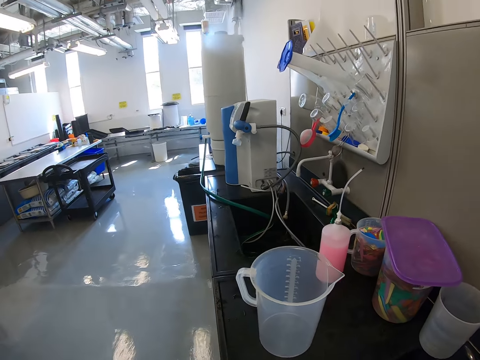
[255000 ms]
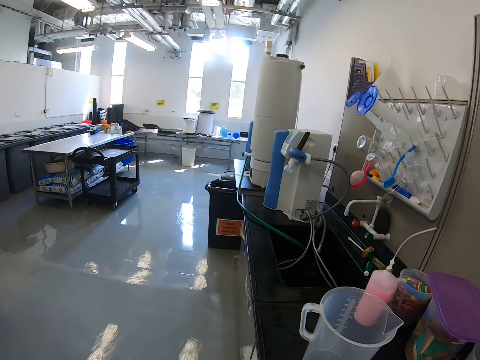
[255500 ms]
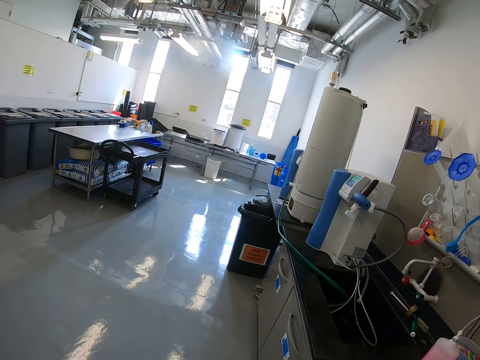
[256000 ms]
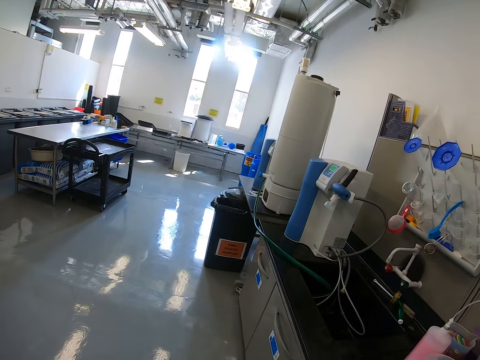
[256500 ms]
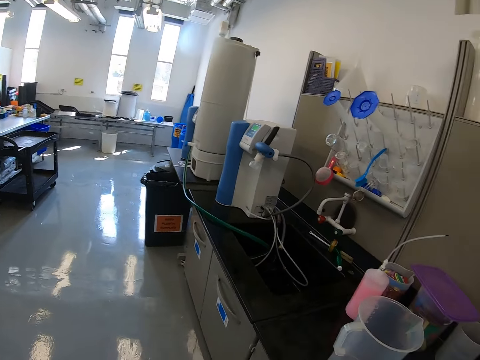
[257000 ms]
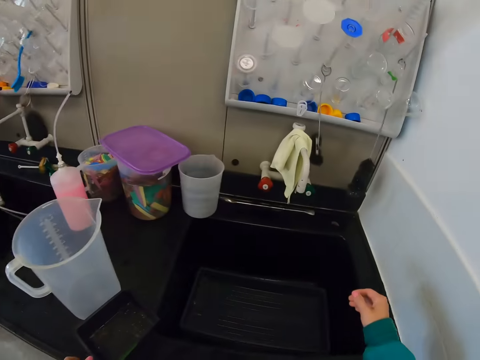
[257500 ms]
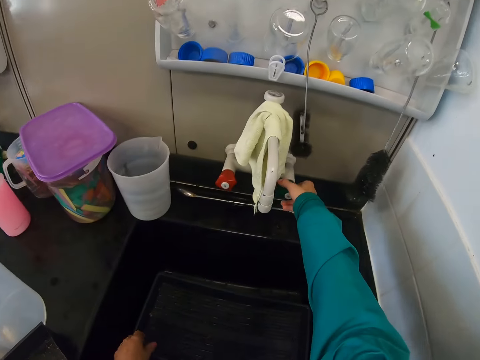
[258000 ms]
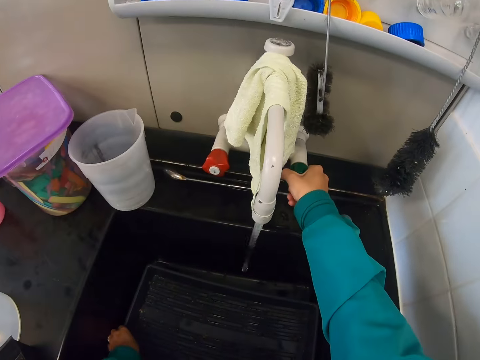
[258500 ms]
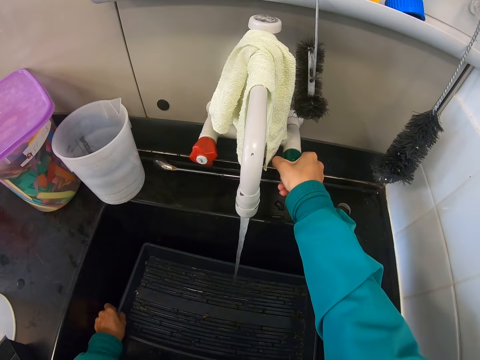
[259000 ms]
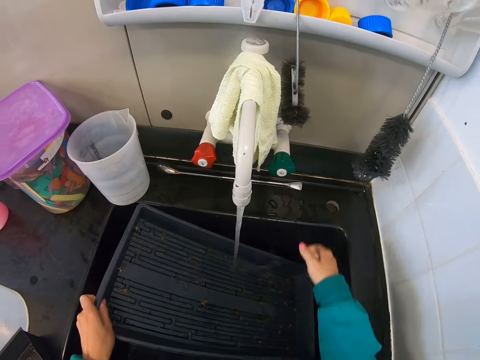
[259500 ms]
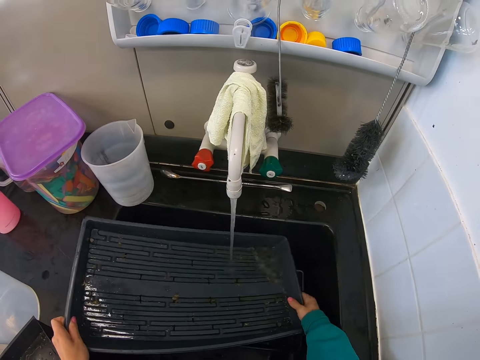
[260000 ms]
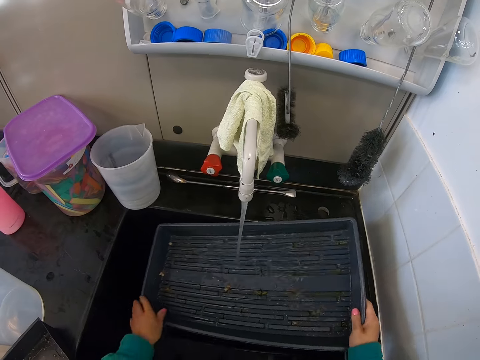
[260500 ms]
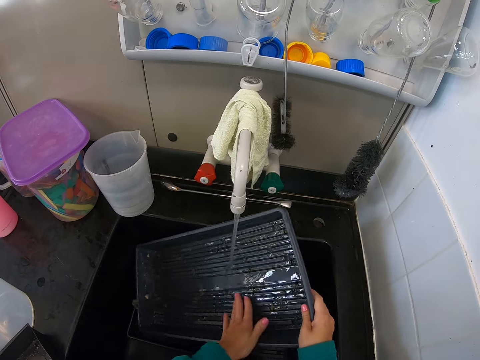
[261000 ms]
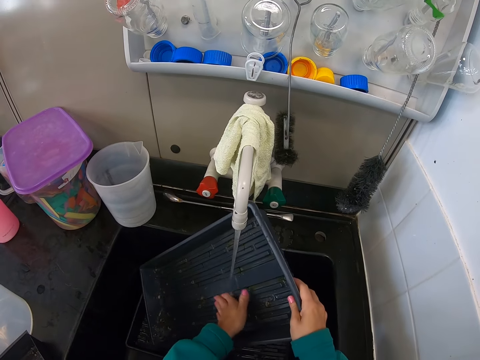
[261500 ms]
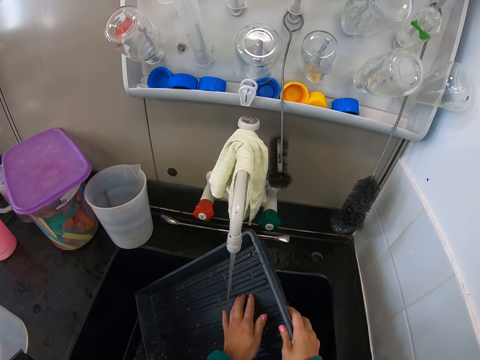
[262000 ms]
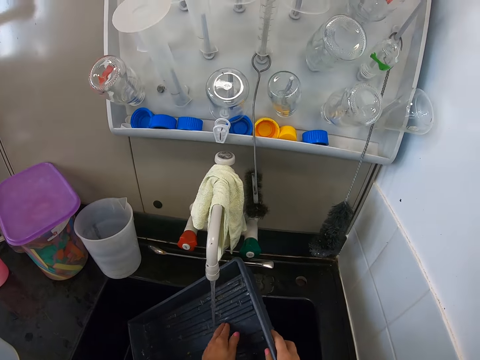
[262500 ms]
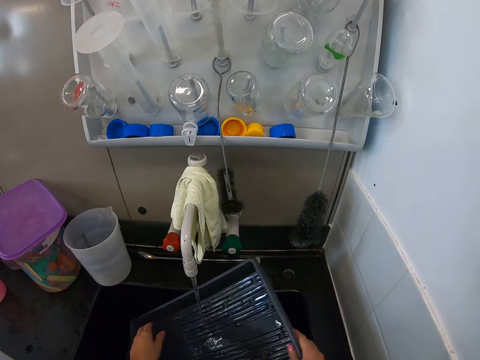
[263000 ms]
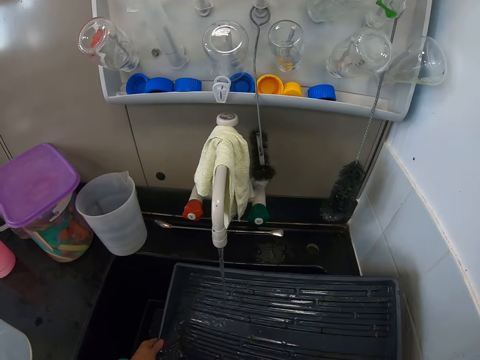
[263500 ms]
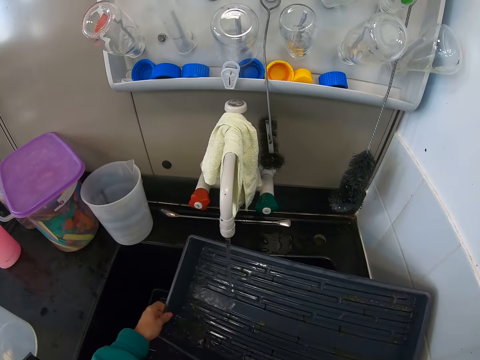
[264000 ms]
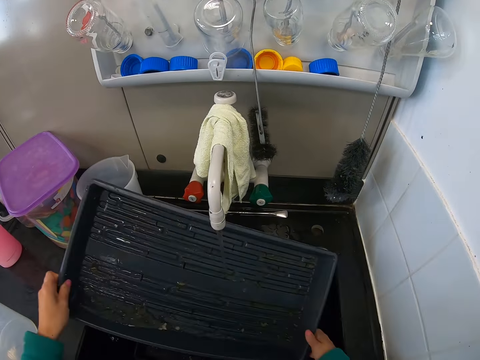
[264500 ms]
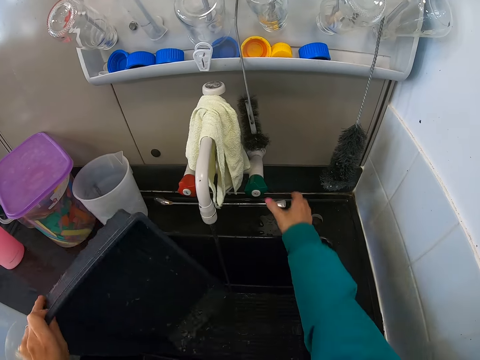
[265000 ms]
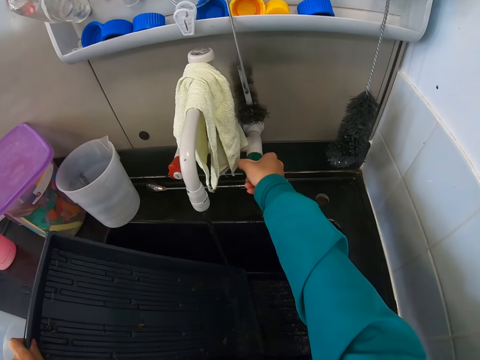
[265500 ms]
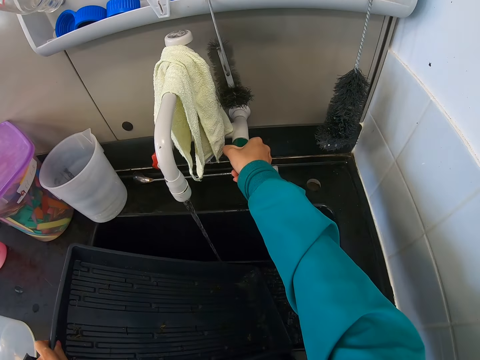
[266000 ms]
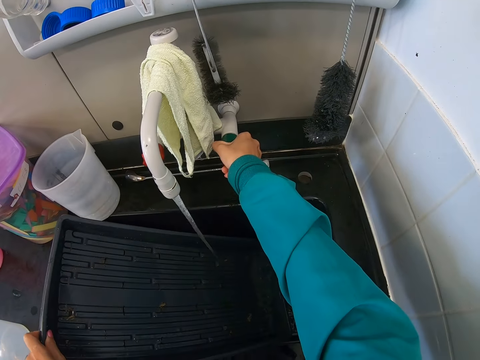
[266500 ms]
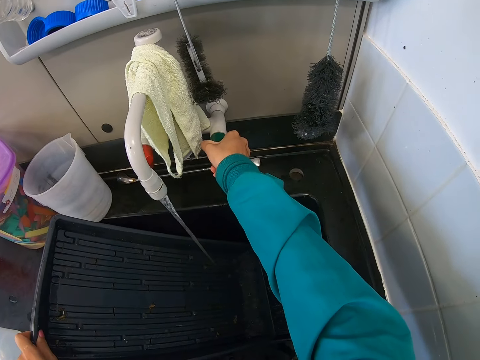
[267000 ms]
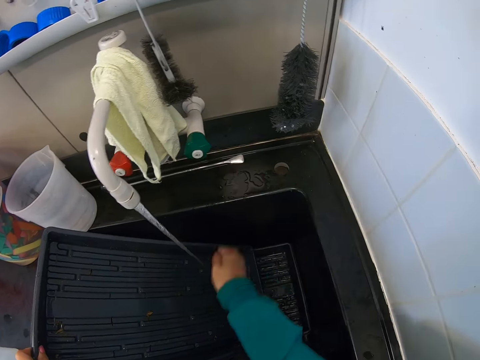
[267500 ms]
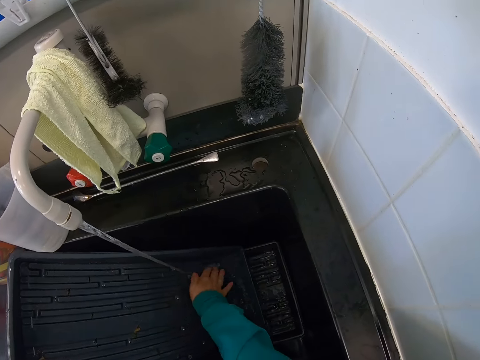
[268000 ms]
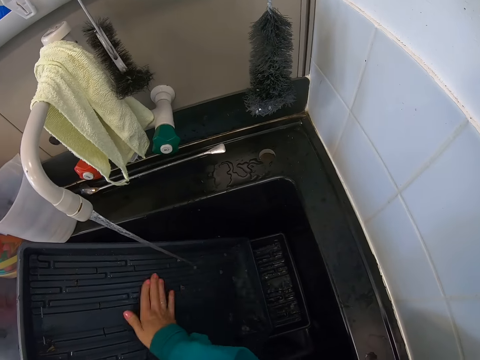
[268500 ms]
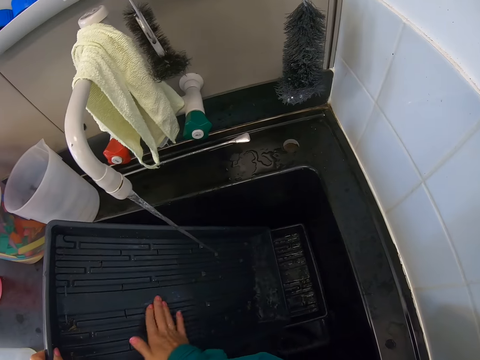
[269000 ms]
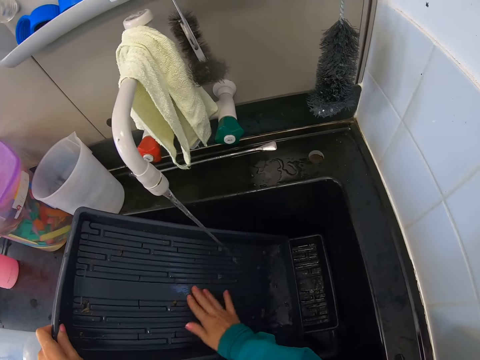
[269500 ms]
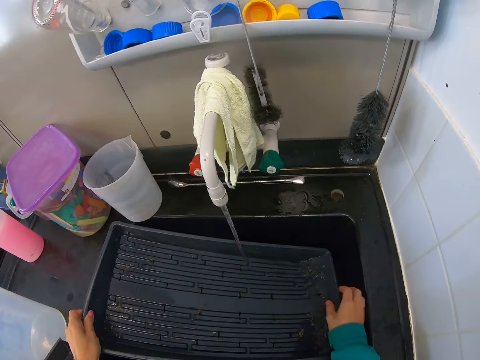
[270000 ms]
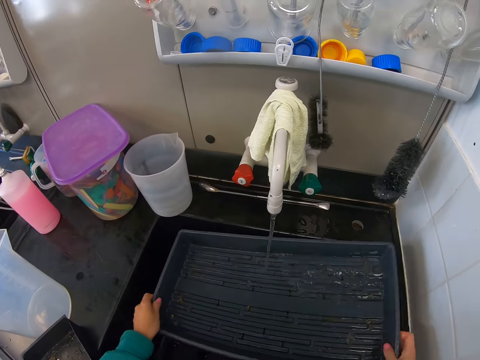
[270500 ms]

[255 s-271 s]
The camera wearer opens a tap with her hand. They clean a tray with running water from the tap in the sink. They adjust the tap with his hand. They clean the tray with running water from the tap.

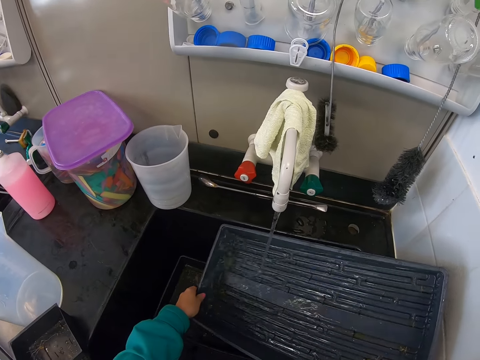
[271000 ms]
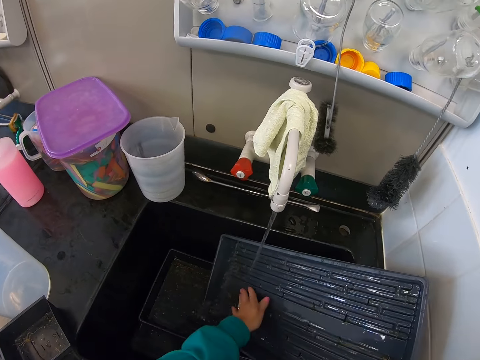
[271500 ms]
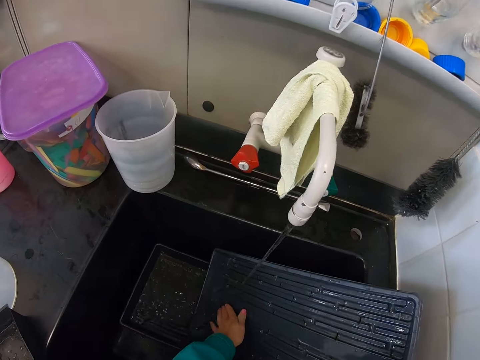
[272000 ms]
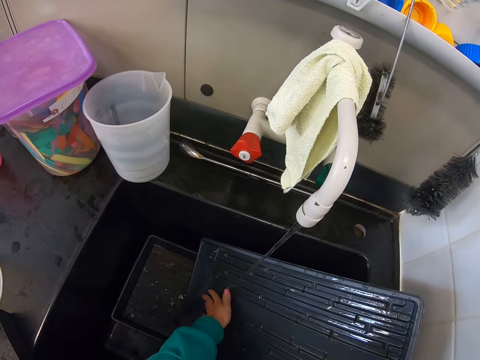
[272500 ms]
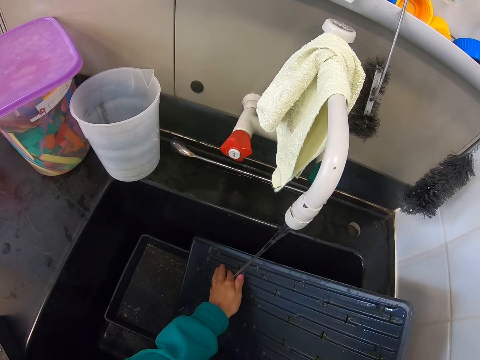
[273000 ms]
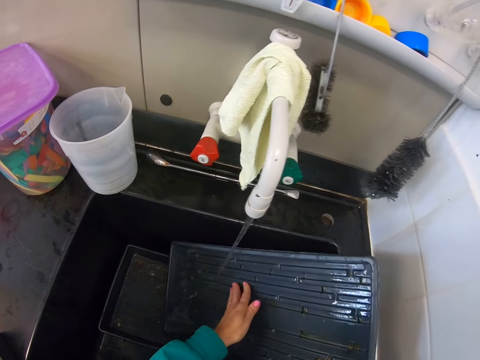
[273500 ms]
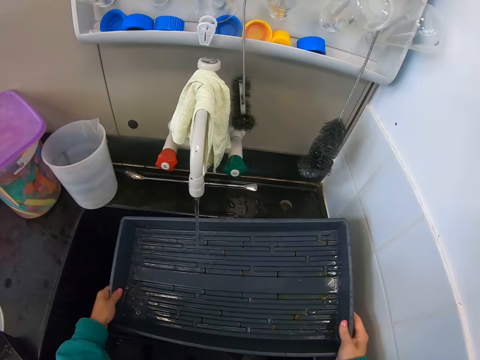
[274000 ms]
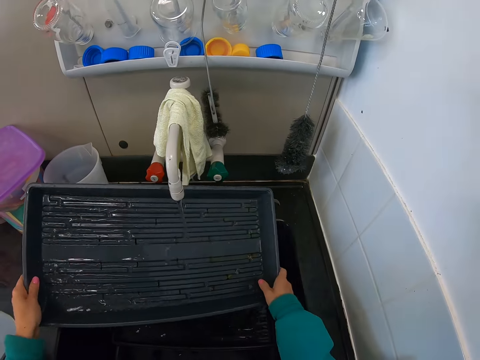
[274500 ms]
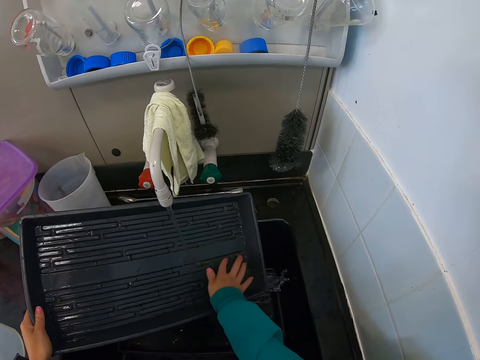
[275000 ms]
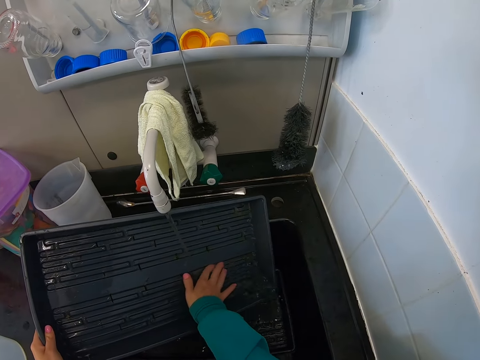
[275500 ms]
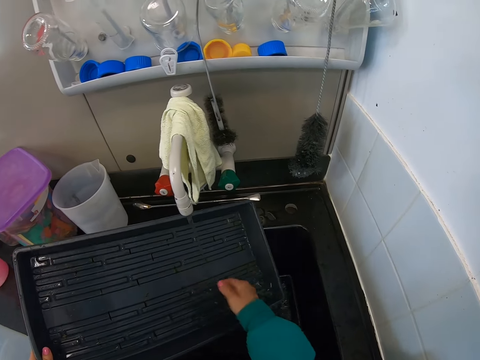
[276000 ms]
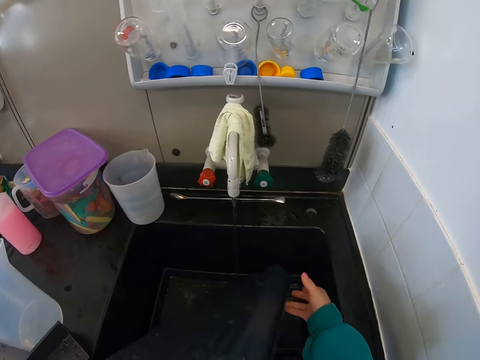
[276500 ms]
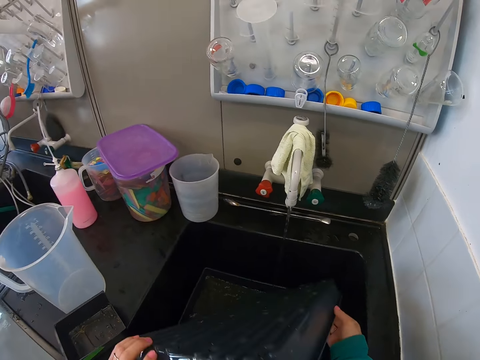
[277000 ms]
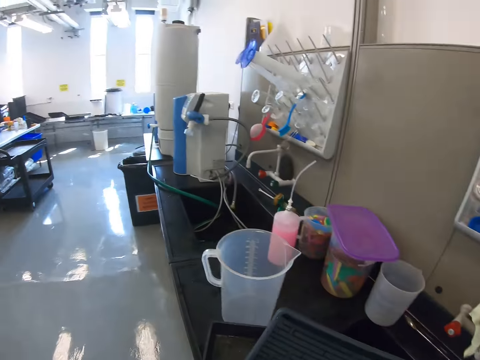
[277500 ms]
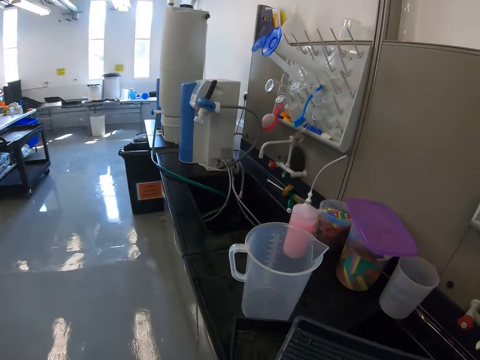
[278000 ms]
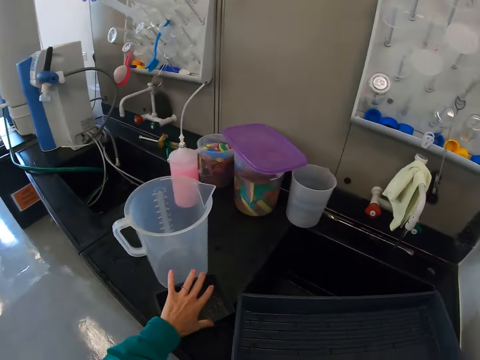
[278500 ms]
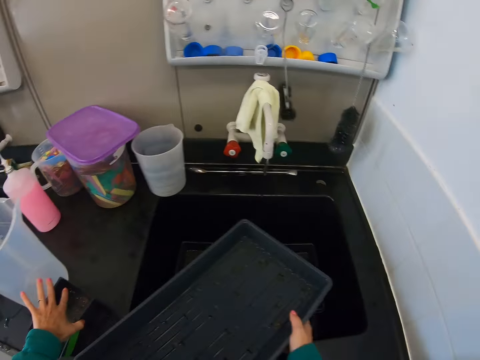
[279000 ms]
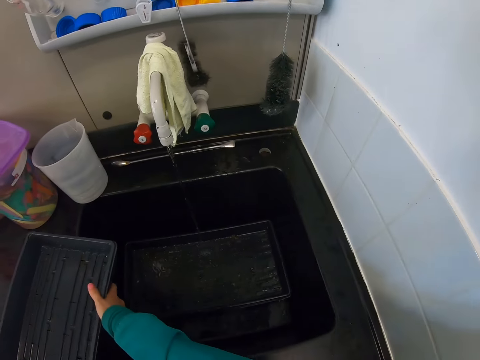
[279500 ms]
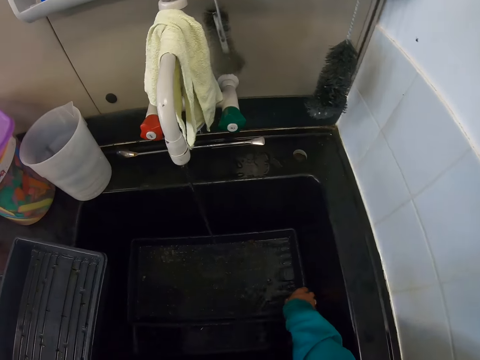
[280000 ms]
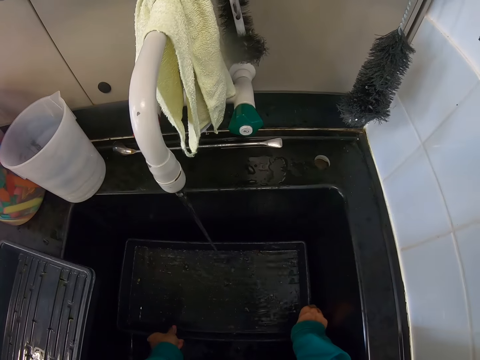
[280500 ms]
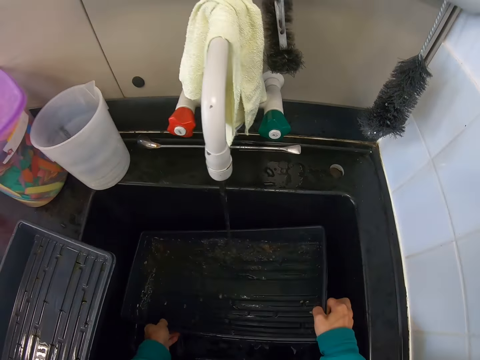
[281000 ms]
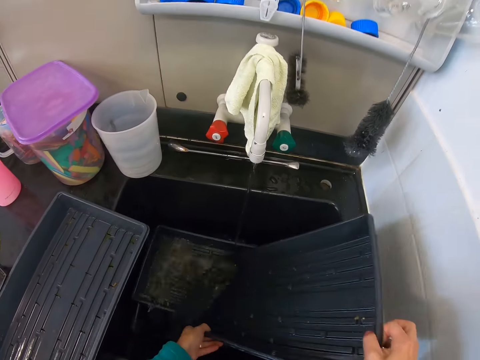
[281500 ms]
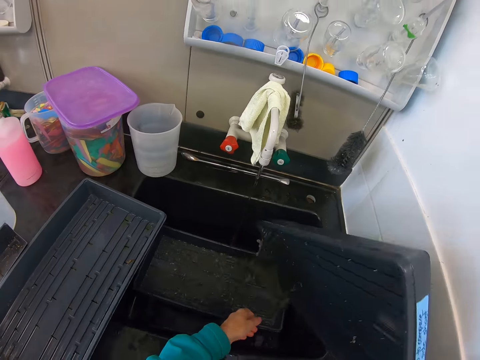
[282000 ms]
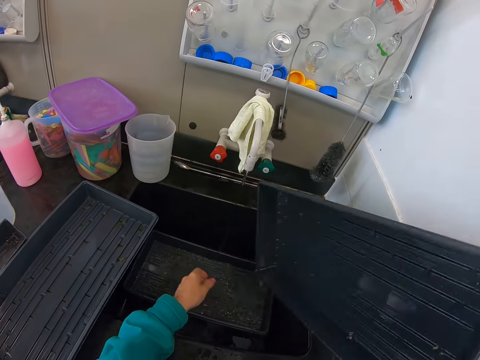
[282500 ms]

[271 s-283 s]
The camera wearer pours water in a sink. They clean a tray with running water from a tap. They flip the tray in the sink. They move the small plastic tray and a jug on the countertop. They put the plastic tray on the countertop. They pick up the plastic tray in the sink.
